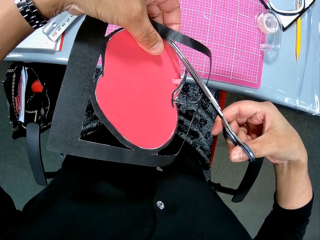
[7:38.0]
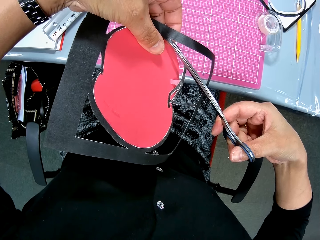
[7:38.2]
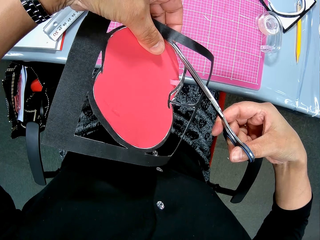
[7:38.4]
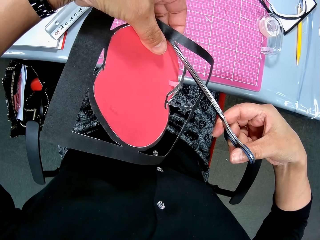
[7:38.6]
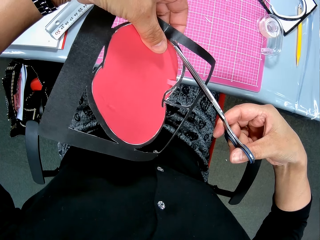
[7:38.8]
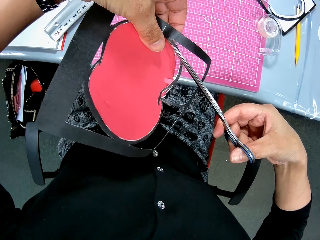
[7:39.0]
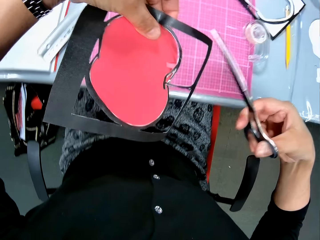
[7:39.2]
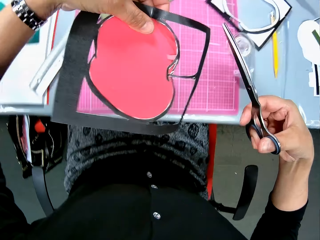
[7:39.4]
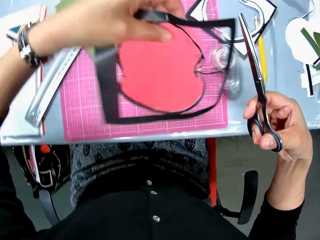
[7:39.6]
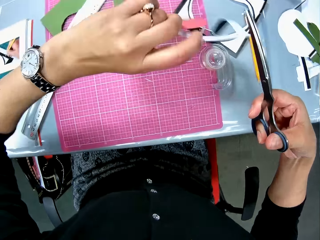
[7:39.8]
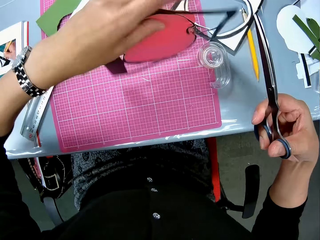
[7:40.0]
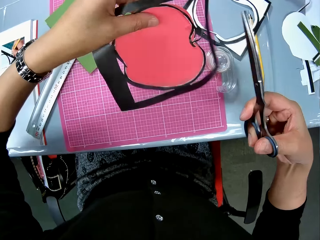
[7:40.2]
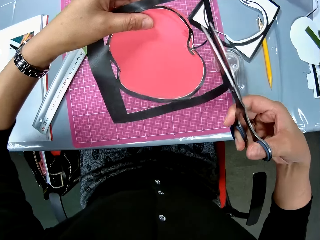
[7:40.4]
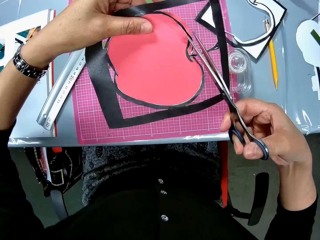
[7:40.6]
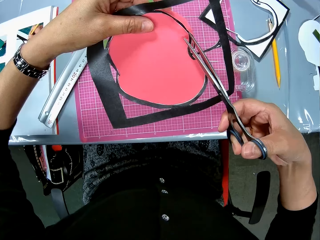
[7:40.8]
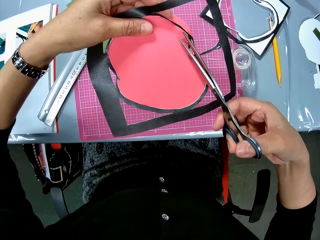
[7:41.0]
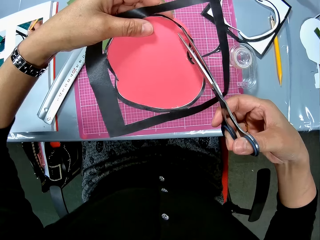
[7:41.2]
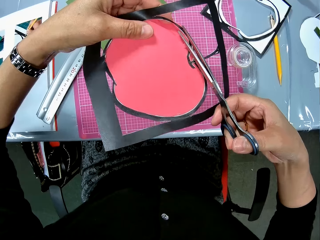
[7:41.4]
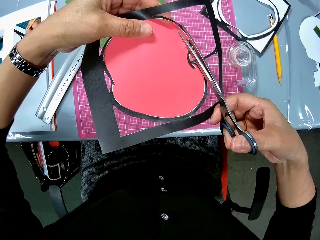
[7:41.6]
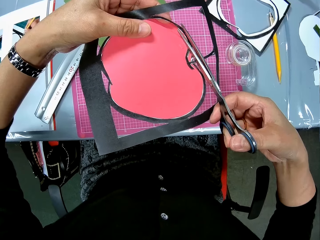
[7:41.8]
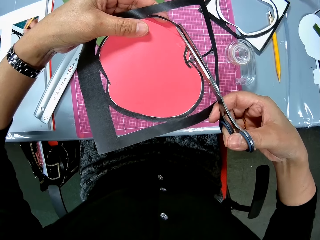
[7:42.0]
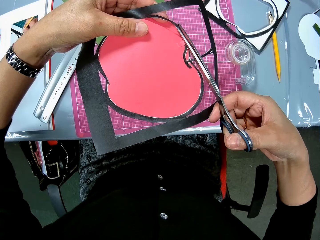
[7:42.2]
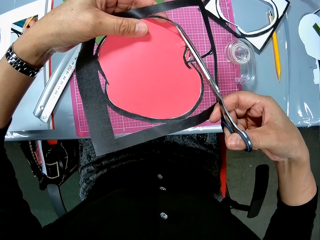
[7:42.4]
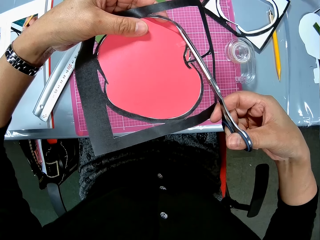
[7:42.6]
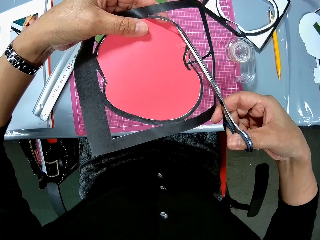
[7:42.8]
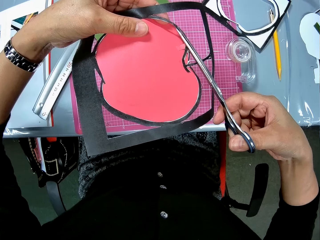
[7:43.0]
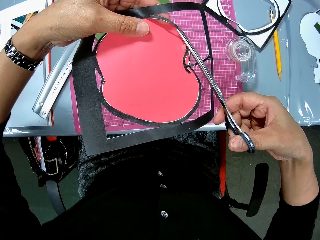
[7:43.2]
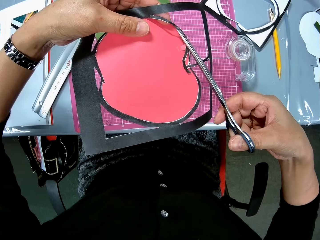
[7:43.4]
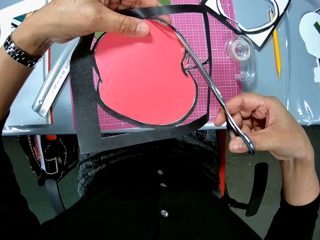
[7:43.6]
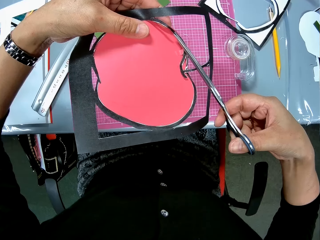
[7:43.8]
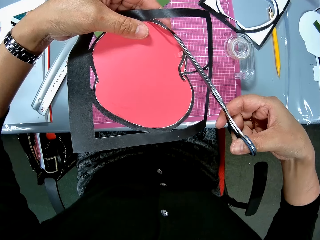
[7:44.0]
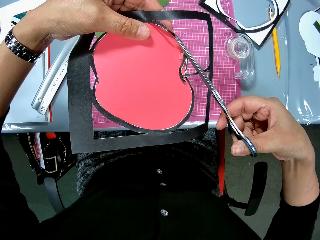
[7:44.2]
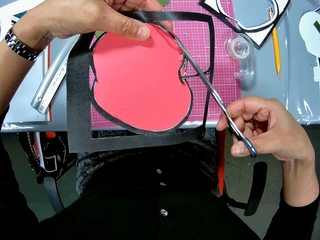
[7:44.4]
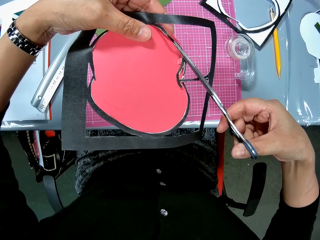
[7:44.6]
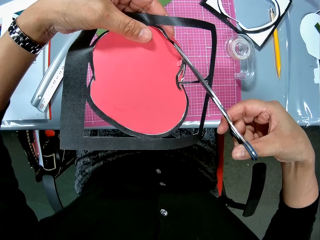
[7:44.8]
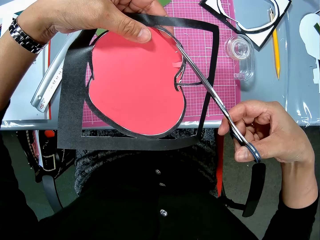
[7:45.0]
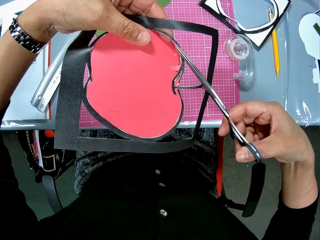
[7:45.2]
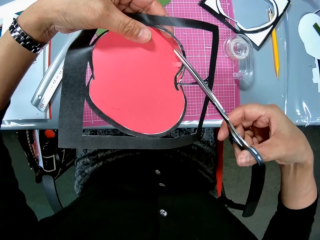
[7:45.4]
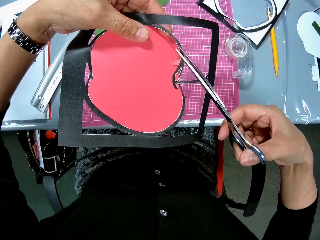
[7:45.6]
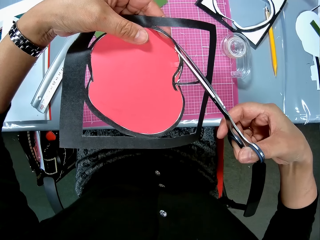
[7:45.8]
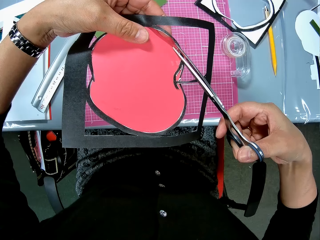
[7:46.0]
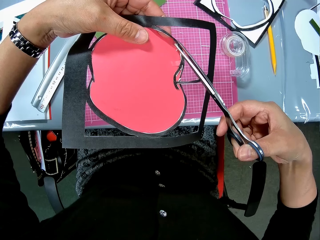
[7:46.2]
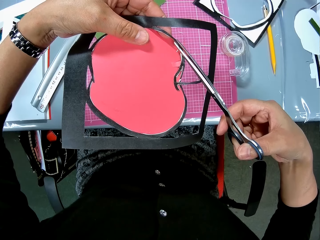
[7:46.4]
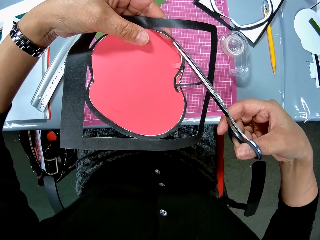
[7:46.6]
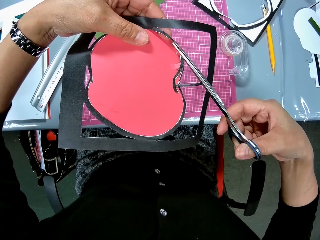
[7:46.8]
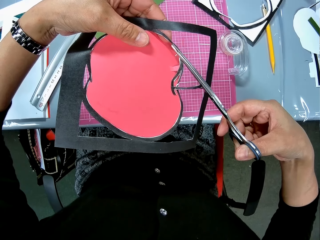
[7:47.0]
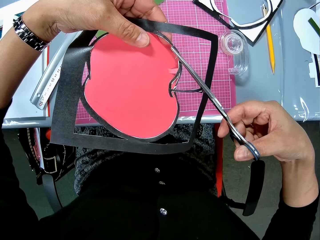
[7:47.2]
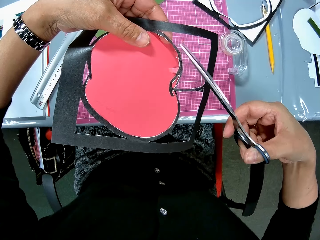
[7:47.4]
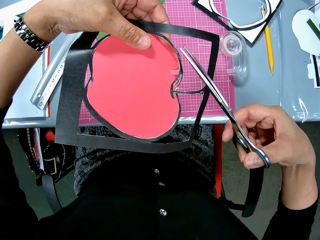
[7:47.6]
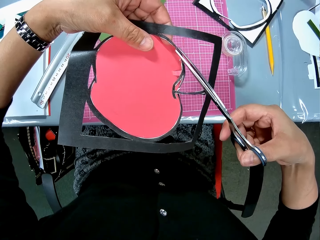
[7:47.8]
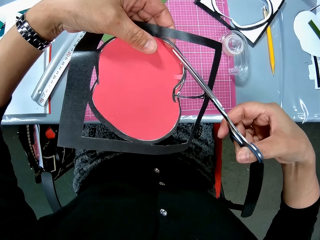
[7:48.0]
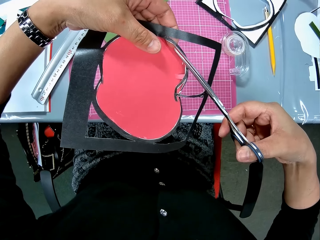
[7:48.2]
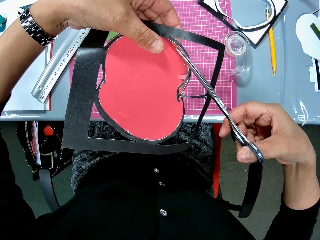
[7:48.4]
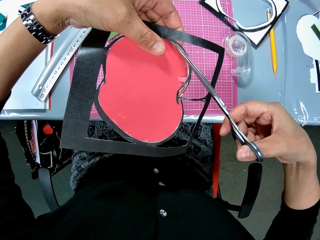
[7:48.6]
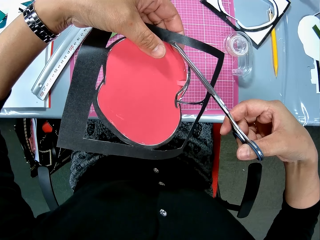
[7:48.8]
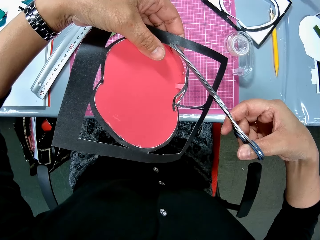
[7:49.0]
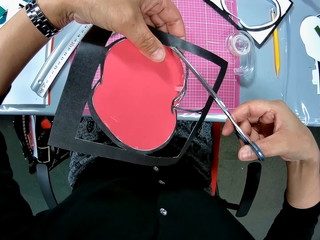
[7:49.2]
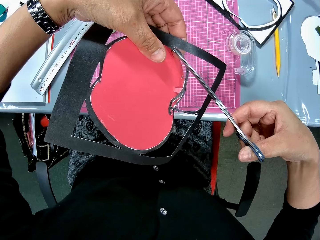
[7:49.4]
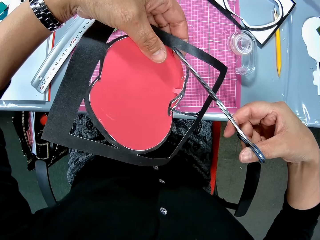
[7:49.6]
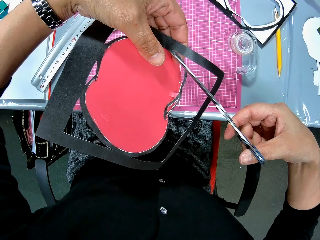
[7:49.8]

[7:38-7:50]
The camera wearer drops the waste paper. They cut part of the crafting paper.

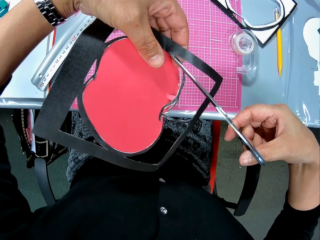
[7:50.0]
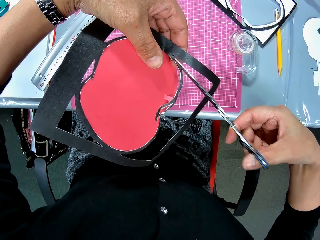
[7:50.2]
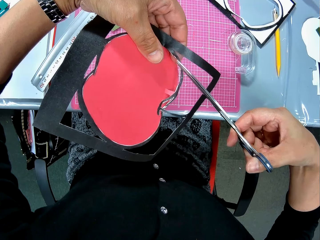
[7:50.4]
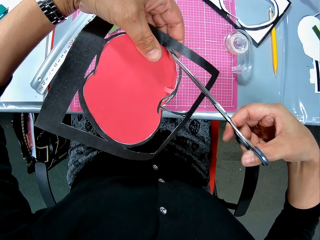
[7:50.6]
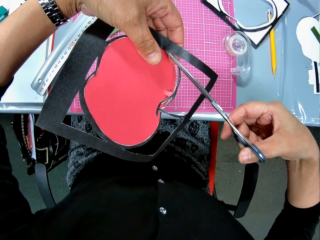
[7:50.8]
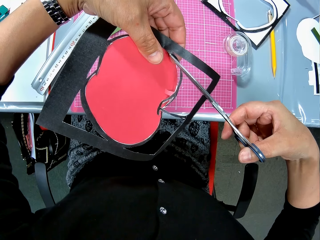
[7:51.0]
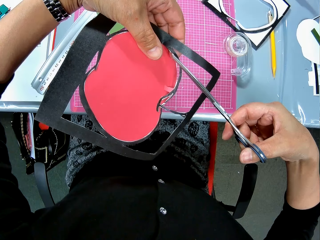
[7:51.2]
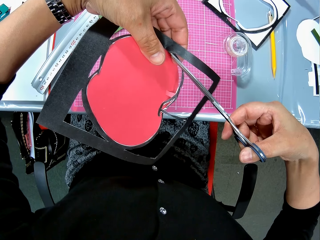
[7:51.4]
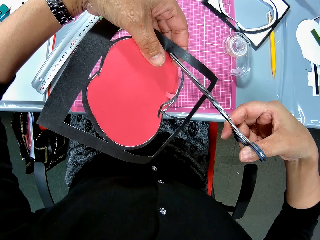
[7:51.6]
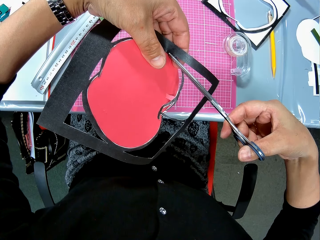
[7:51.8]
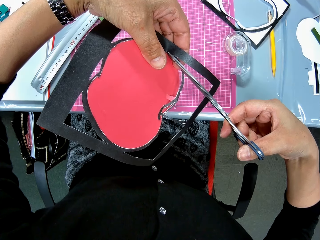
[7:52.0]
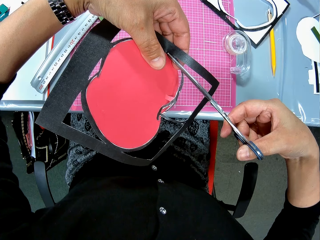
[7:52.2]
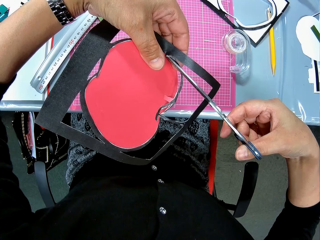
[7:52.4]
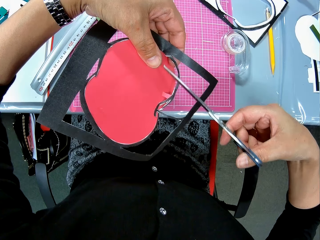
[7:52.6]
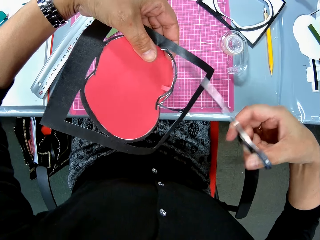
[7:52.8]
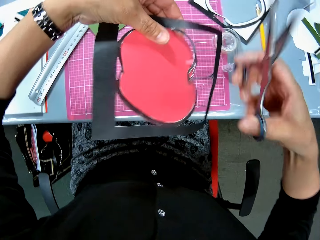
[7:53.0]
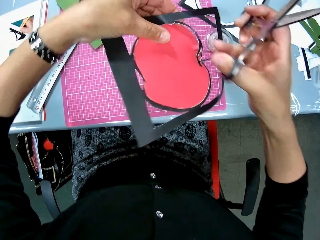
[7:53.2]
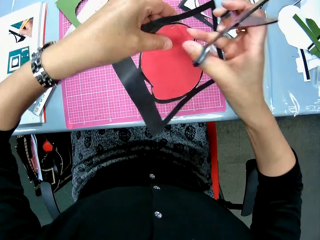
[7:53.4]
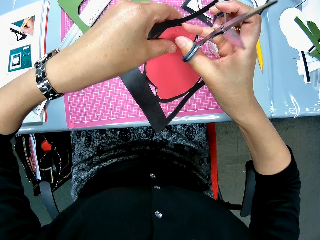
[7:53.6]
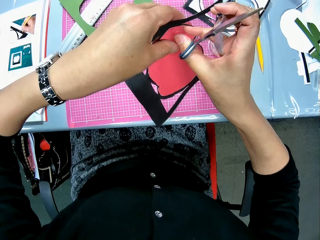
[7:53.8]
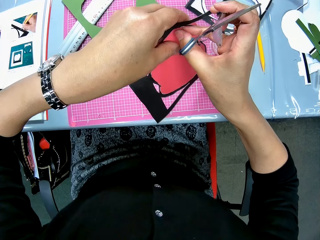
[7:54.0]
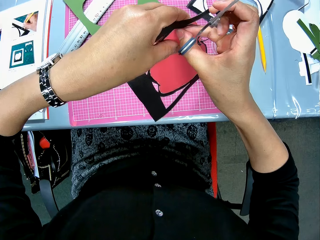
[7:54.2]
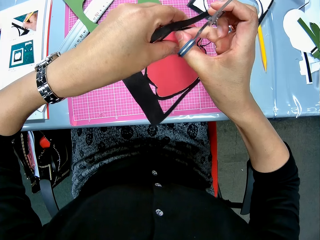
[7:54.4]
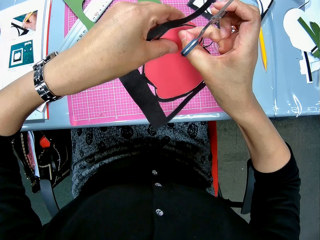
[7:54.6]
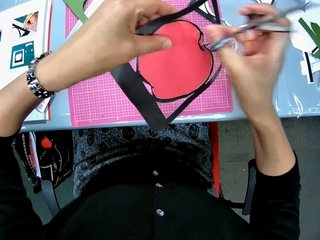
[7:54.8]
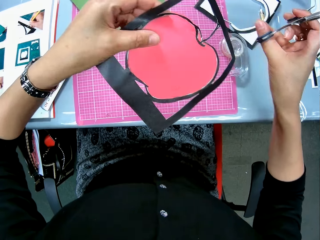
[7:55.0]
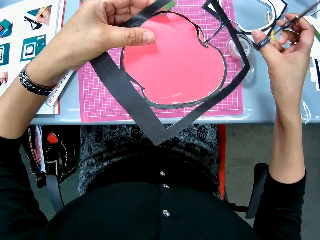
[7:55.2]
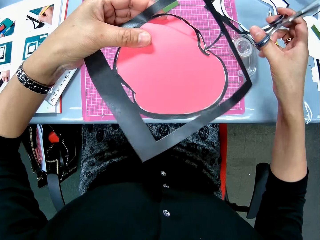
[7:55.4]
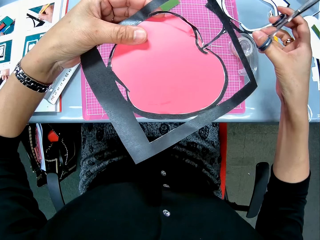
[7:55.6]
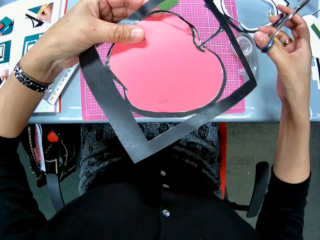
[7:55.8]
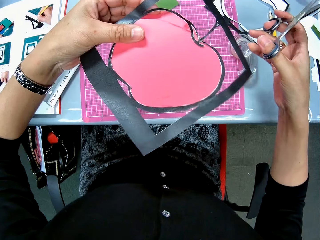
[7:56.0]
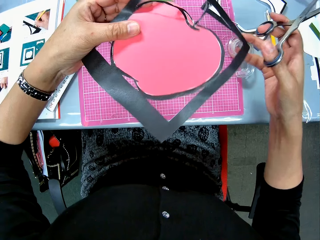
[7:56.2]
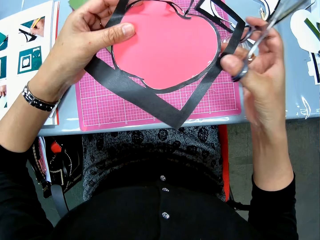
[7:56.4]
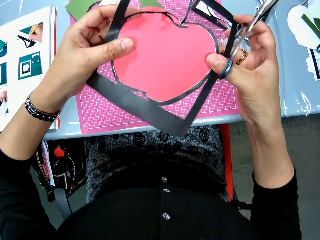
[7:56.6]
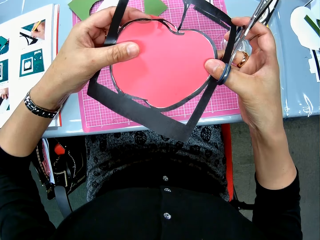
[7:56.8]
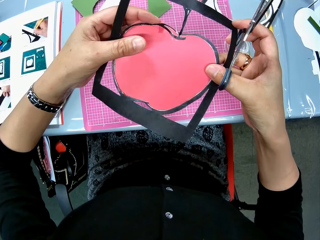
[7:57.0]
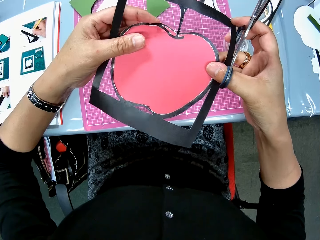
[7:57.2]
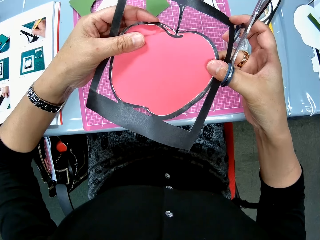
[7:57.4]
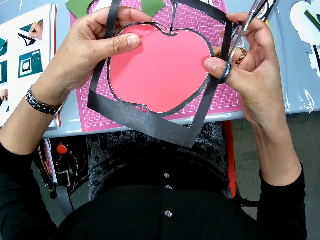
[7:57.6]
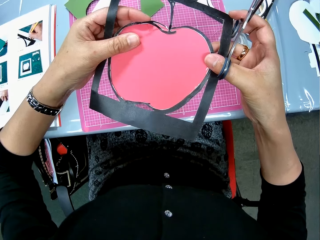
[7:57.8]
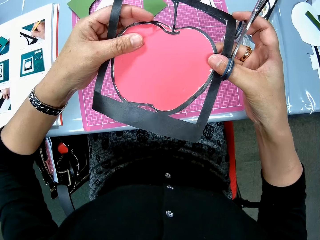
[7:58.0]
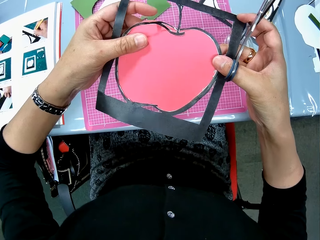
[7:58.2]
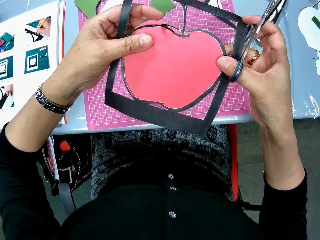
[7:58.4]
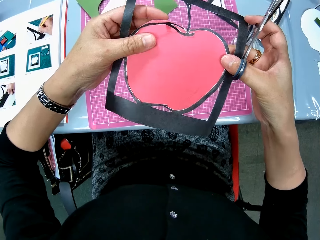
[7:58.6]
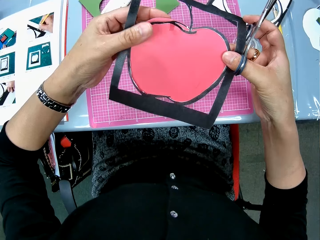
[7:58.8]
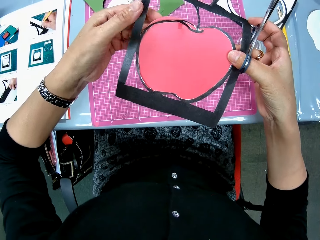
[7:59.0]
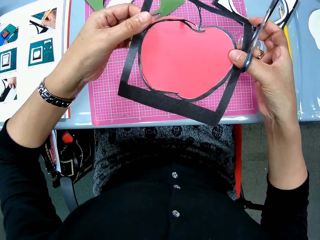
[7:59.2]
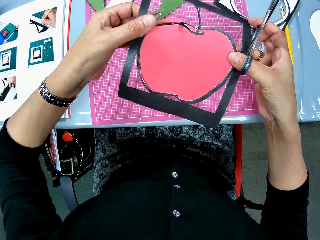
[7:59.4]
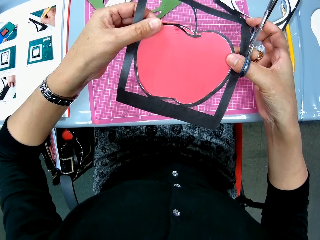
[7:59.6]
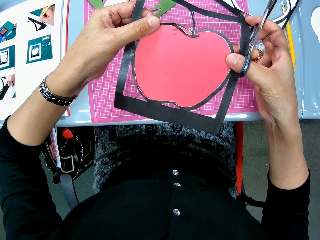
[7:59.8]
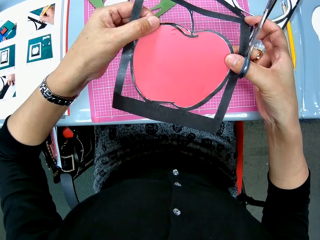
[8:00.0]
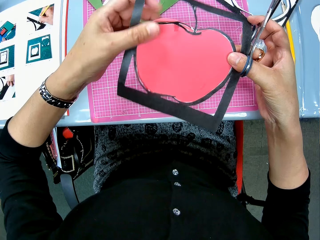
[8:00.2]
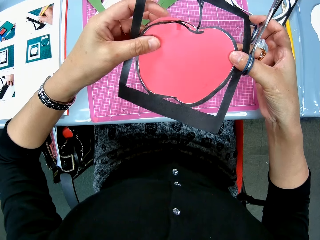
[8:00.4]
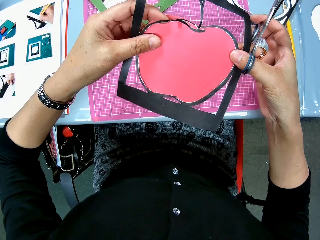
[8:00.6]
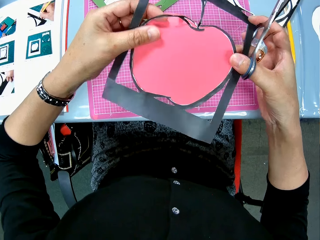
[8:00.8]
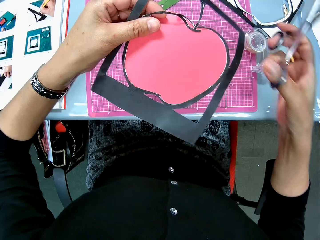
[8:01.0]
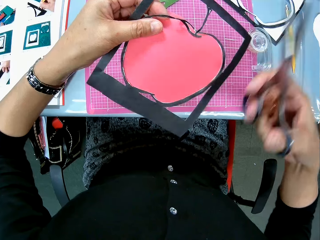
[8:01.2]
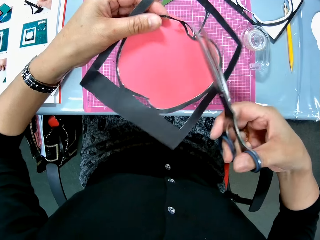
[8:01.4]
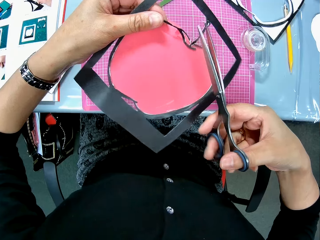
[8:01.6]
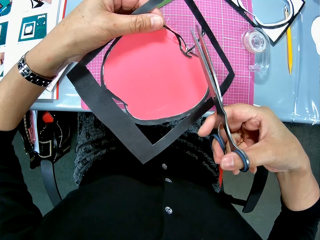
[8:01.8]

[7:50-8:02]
The camera wearer pulls a particle or waste paper from the art paper with her right hand. She drops the waste paper. She checks the crafting paper.
